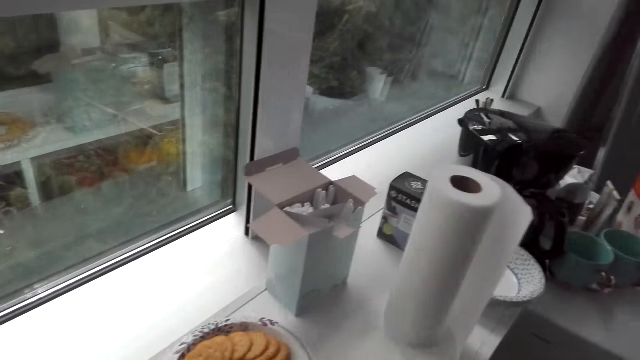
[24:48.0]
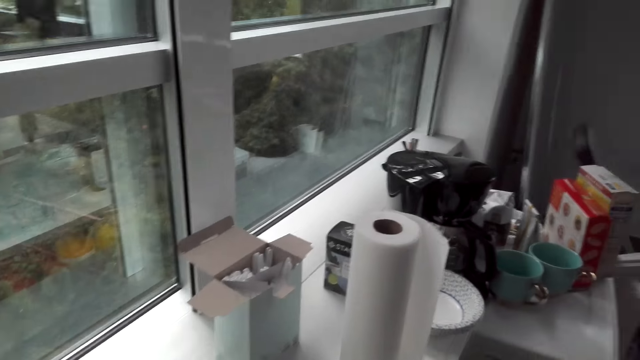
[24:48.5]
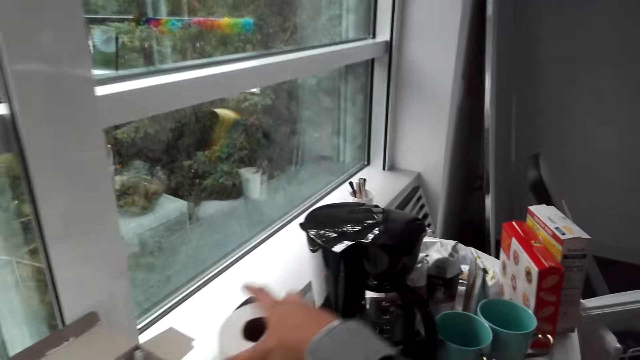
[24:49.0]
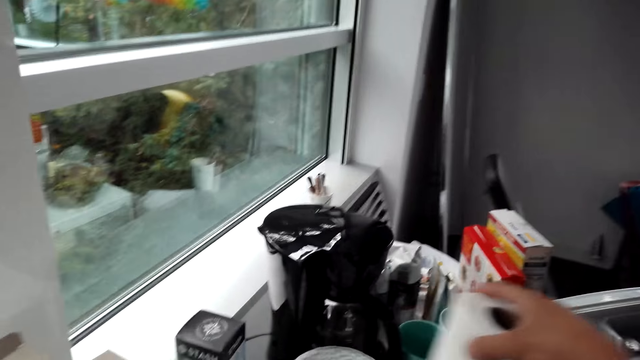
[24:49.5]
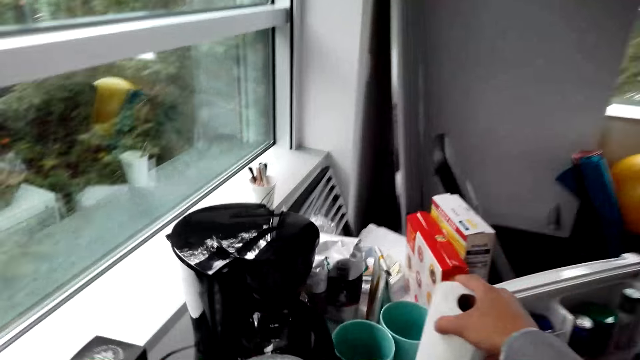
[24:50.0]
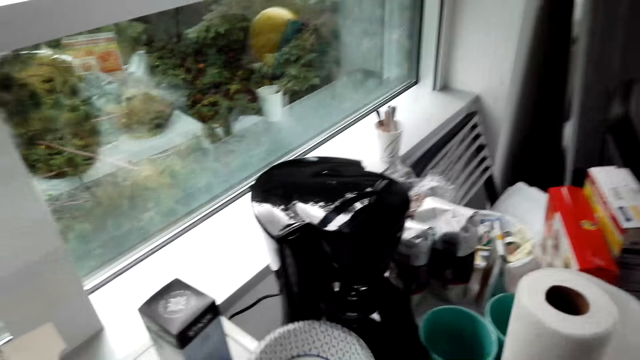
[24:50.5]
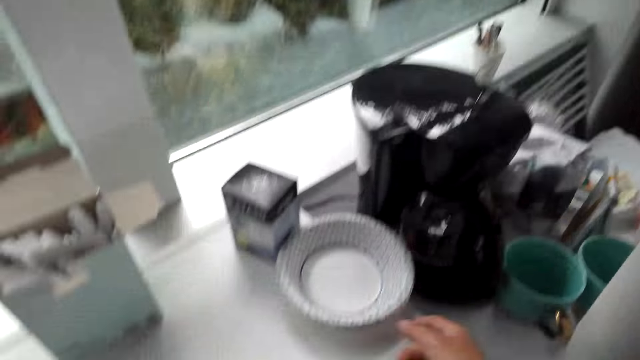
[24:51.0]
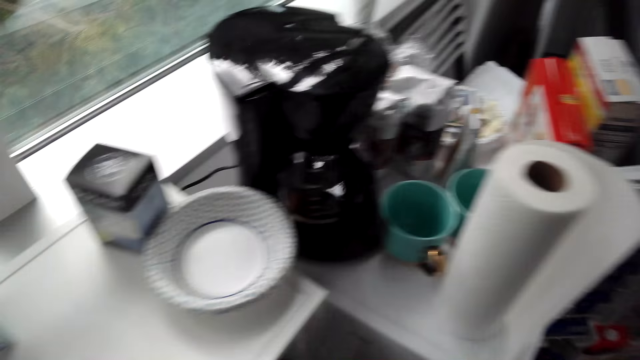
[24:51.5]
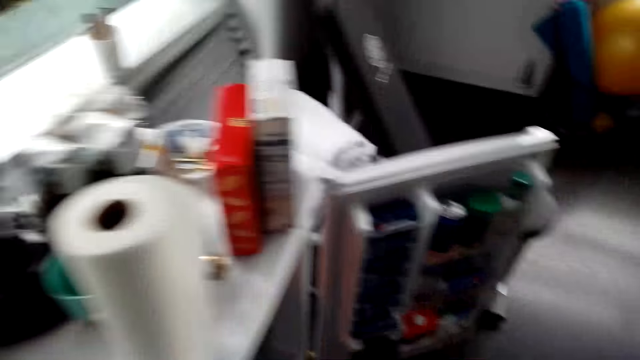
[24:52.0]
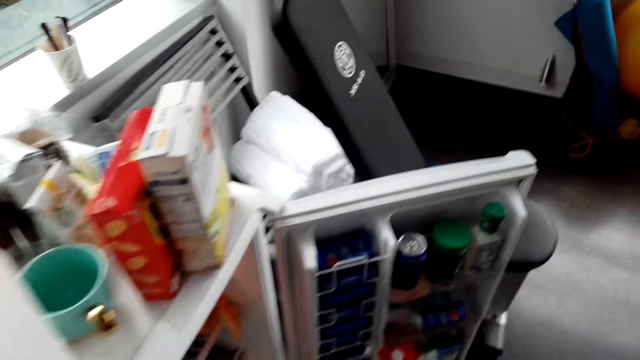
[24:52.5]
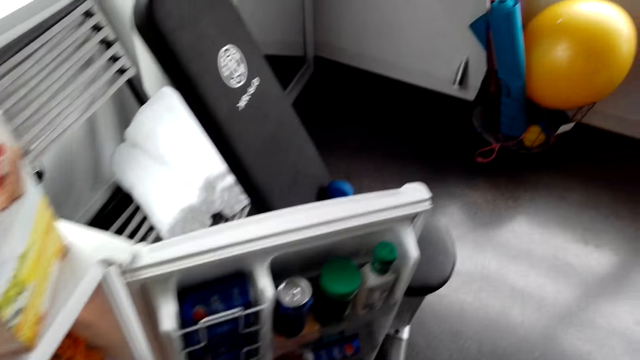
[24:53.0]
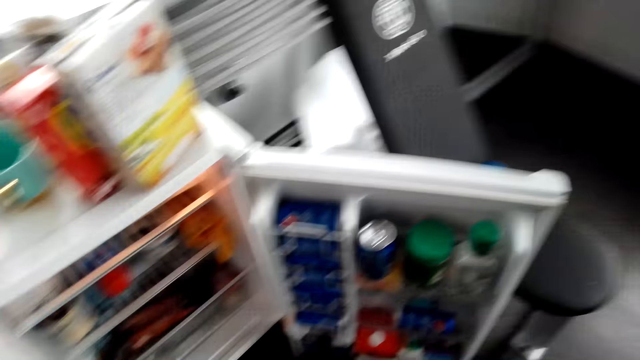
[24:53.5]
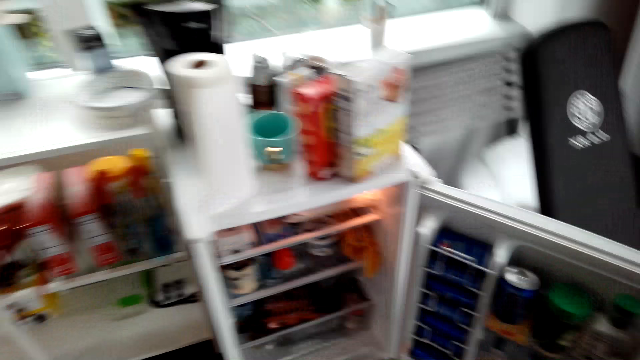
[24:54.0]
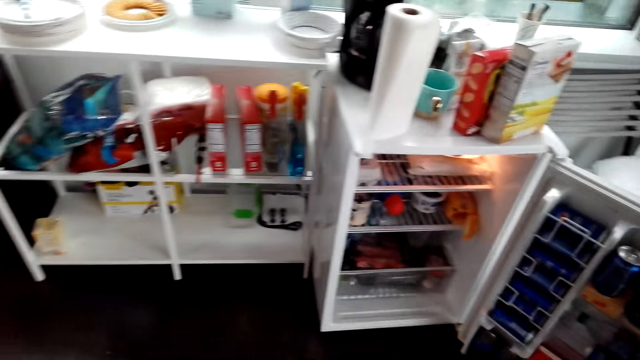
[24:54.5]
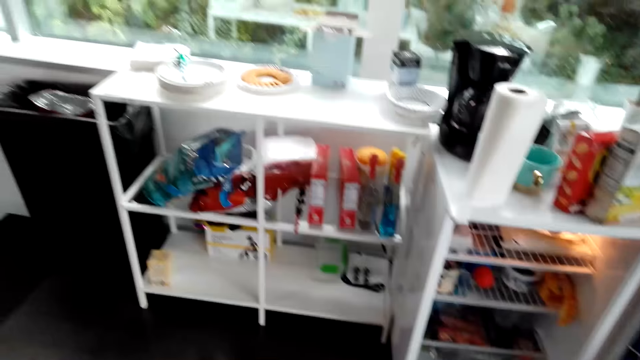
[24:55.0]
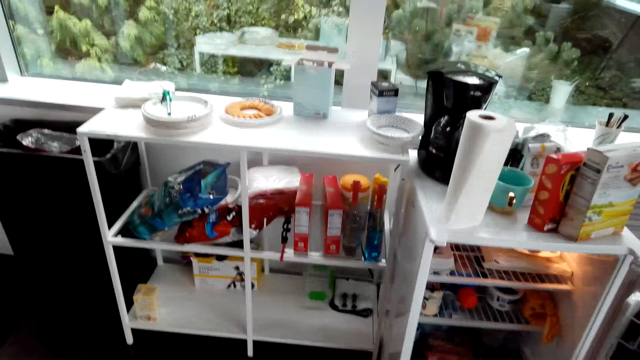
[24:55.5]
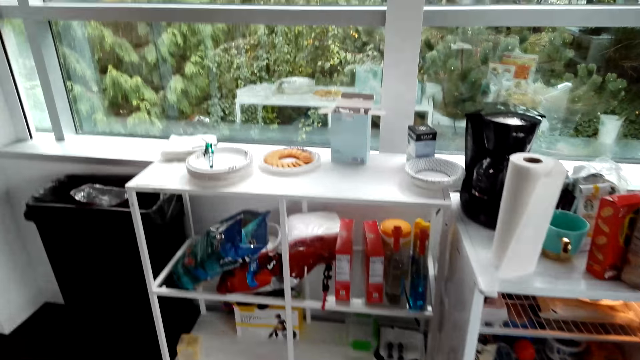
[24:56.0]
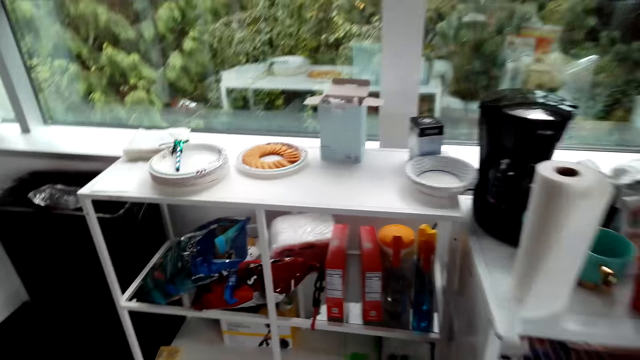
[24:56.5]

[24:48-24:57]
The camera wearer picks up the tissue. They put the tissue on the fridge. They look around.

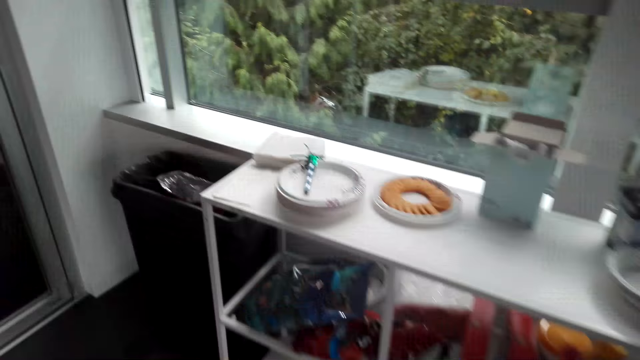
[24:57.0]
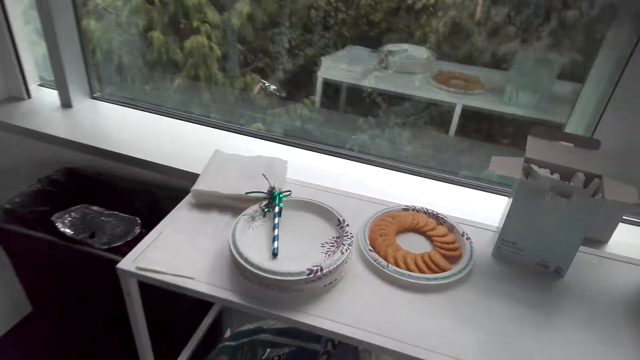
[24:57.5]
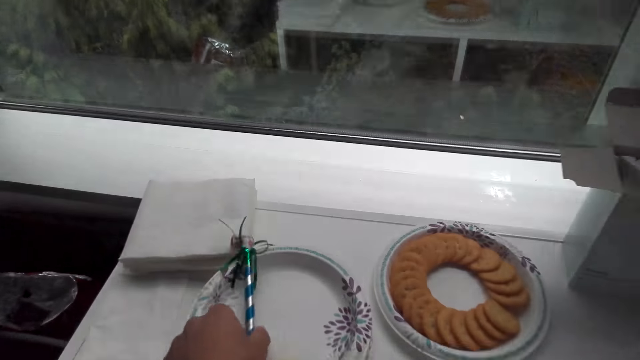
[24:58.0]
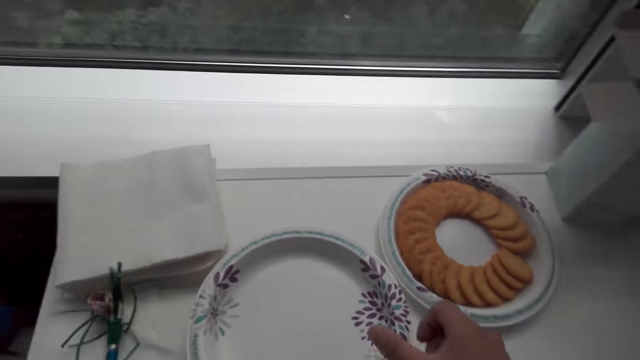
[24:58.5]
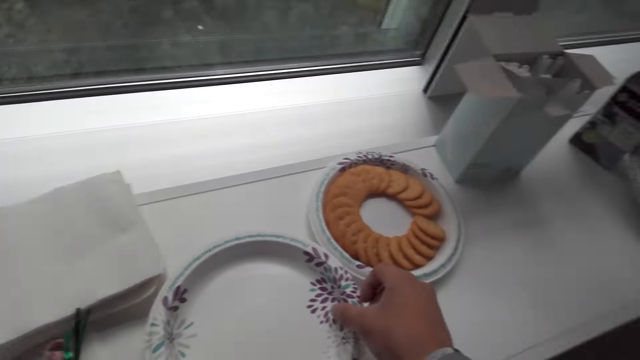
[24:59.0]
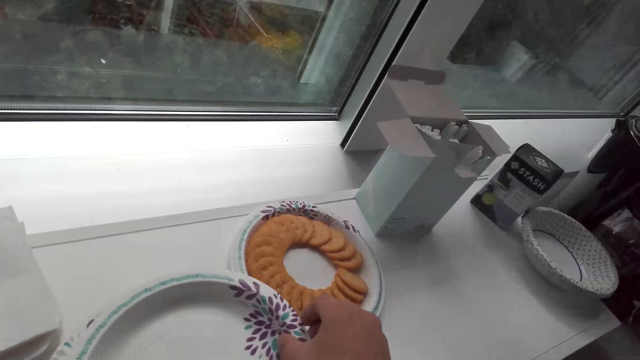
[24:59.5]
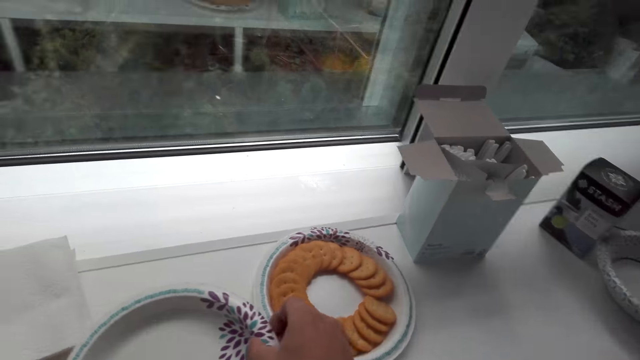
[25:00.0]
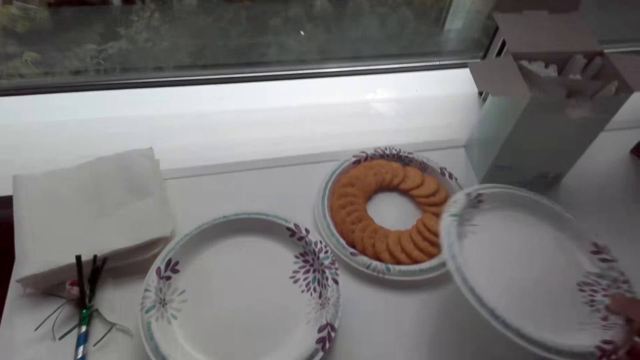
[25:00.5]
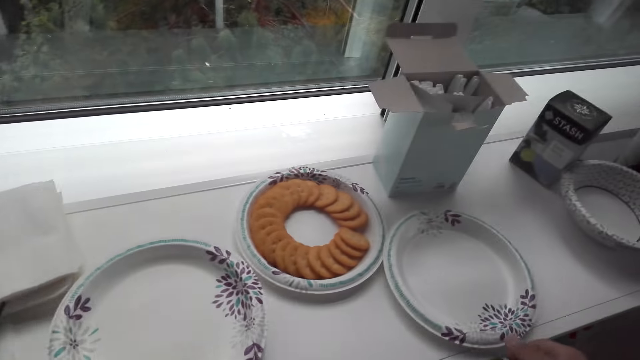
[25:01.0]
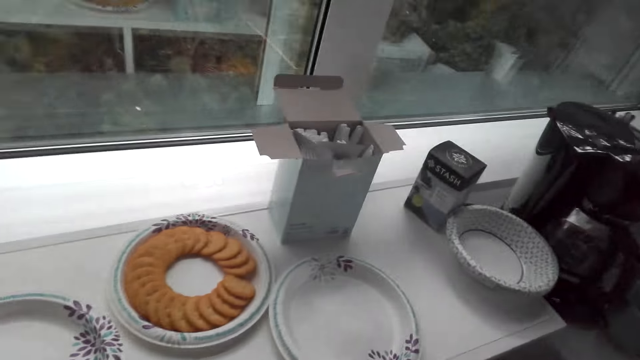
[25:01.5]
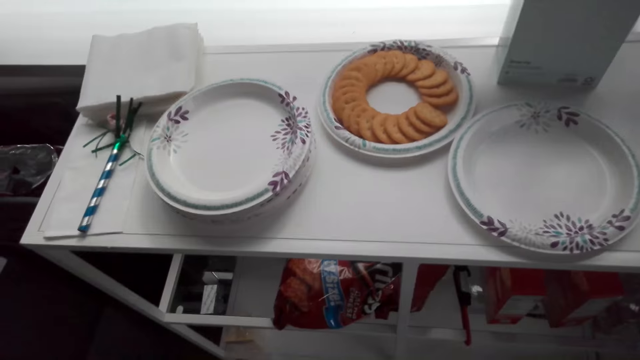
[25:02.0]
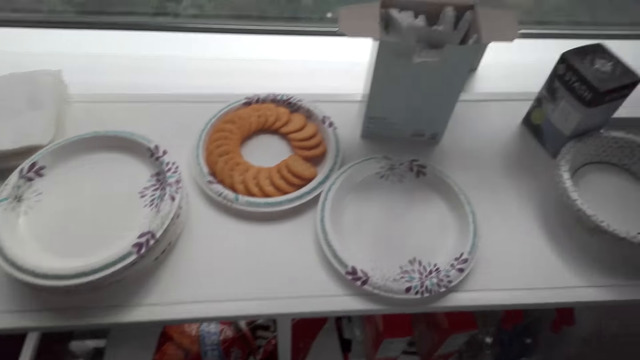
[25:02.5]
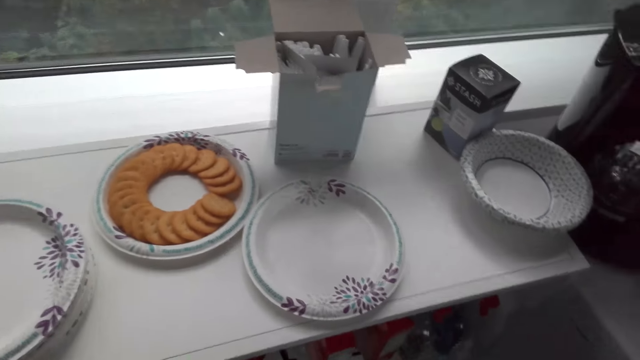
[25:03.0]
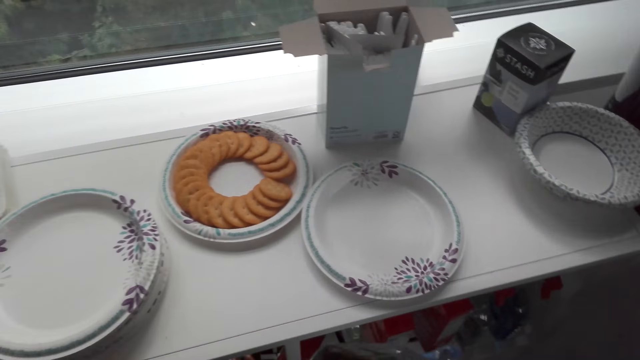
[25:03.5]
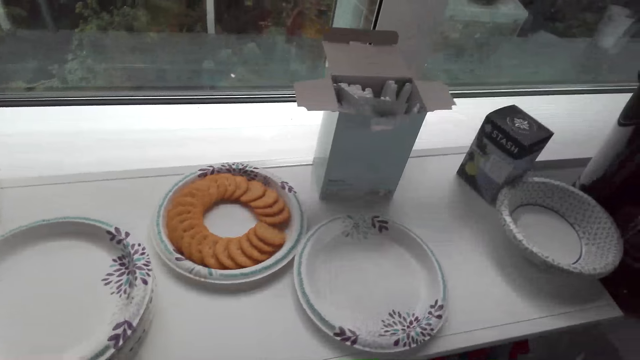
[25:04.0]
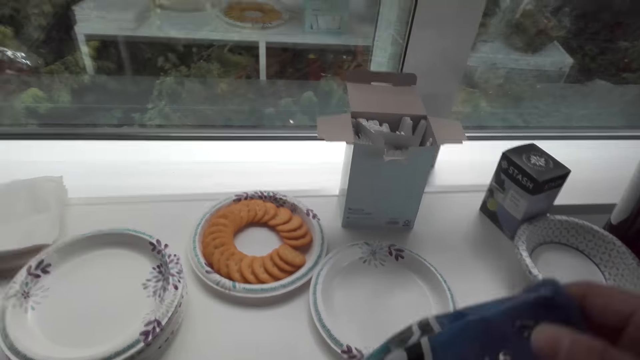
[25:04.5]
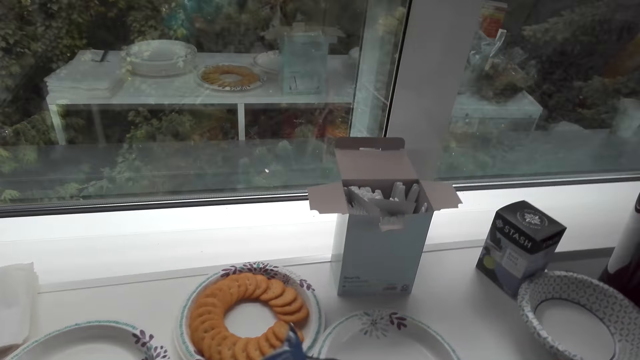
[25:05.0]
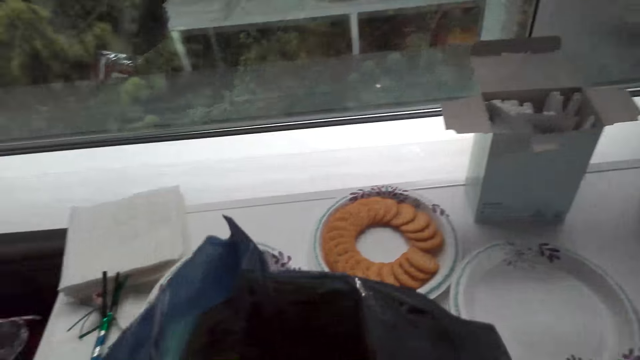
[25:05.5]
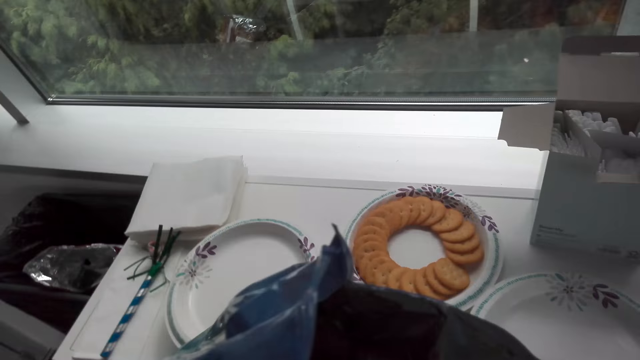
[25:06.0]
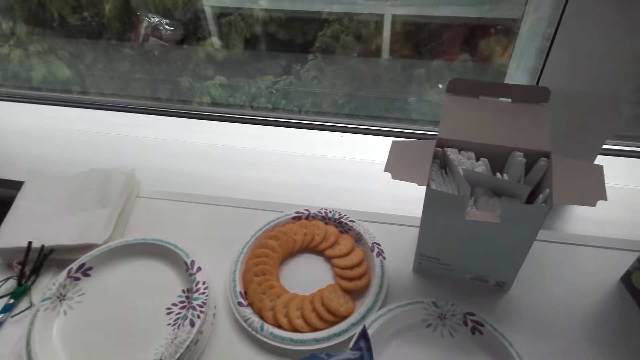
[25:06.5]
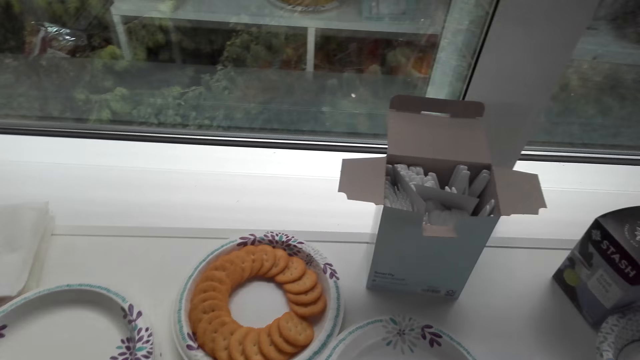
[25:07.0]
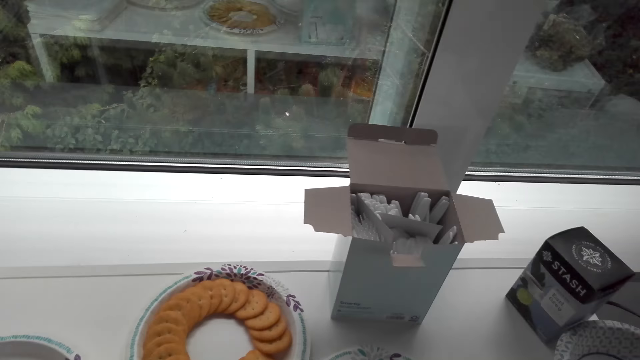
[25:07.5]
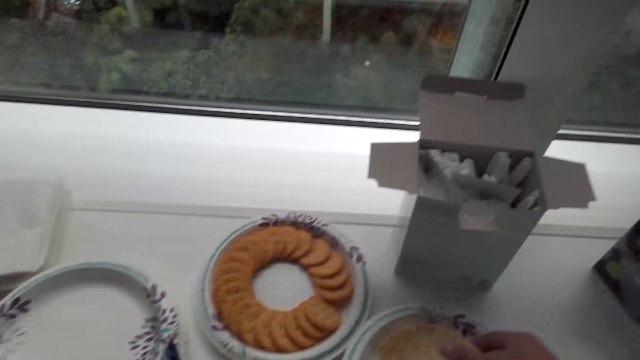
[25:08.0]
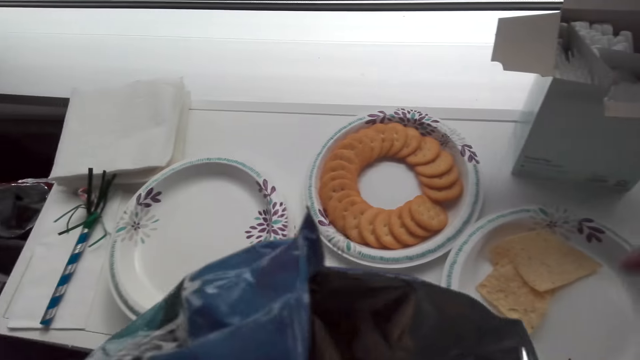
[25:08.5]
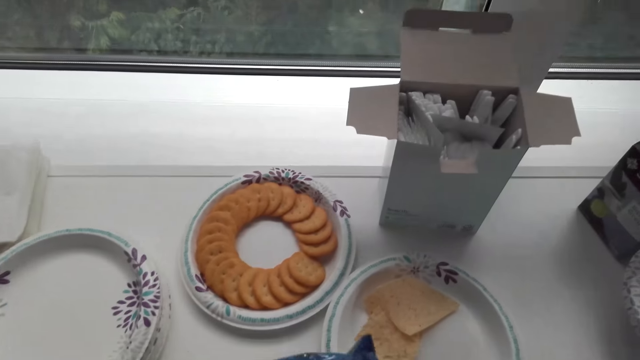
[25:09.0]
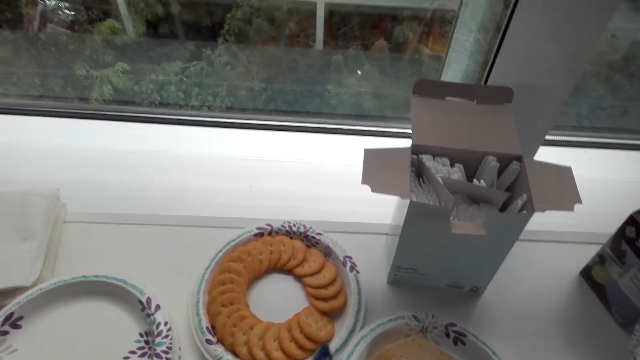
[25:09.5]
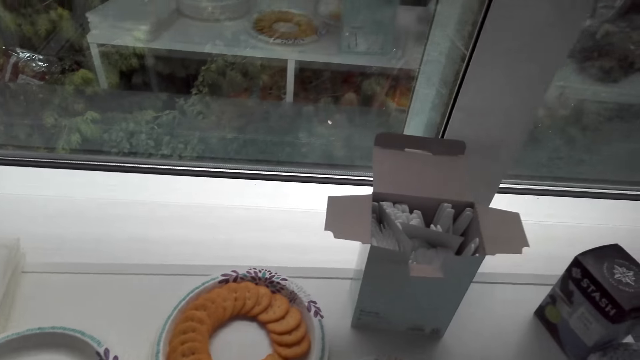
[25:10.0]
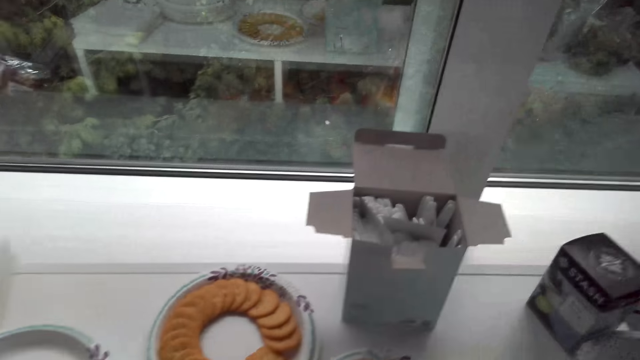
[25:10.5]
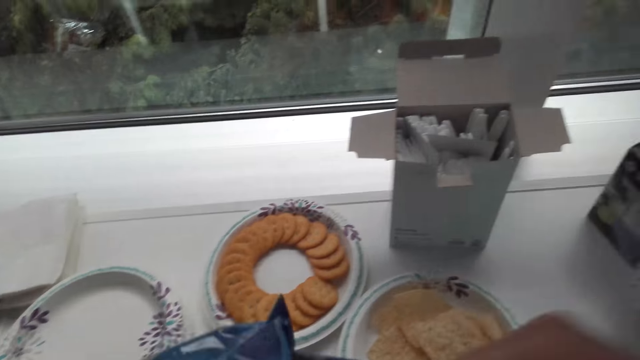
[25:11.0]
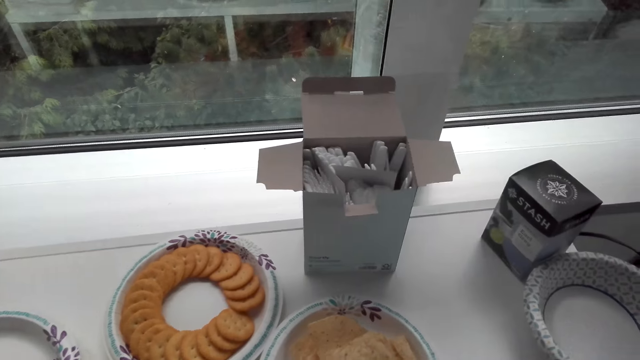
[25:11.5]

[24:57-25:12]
The camera wearer removes the decoration from the plate. They put the decoration on the counter. They pick up a plate. They put the plate on the counter. They put the snack in the plate.
